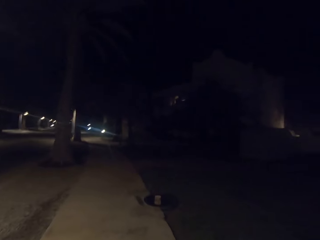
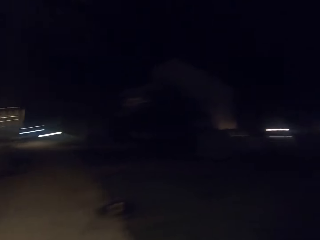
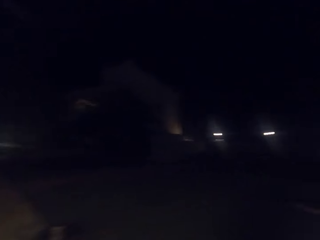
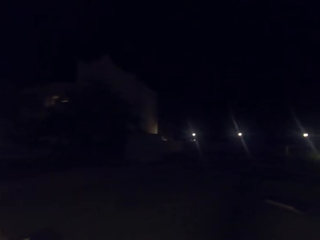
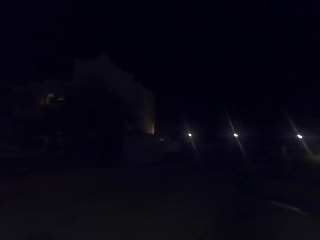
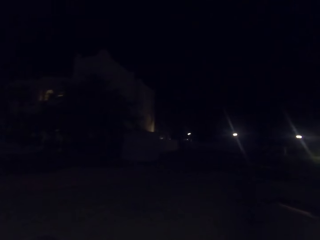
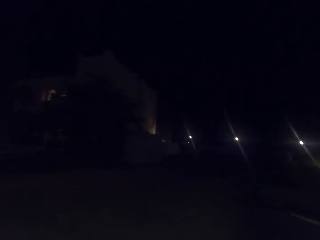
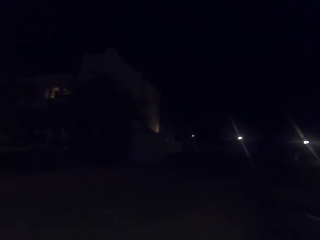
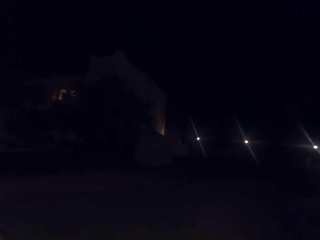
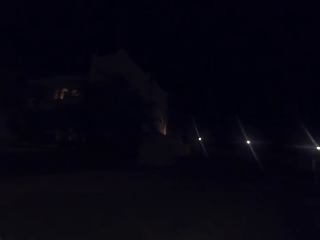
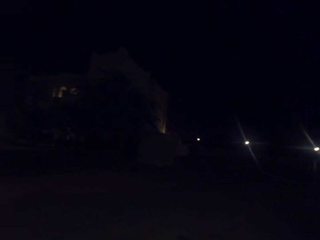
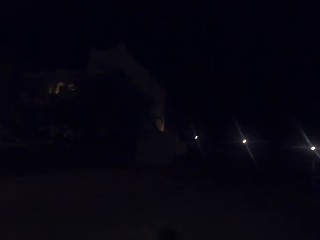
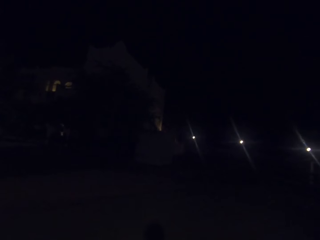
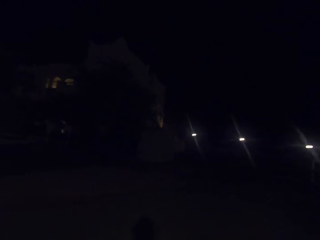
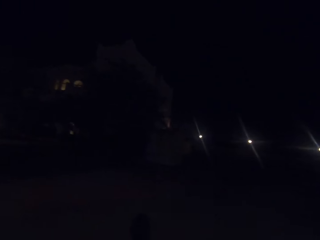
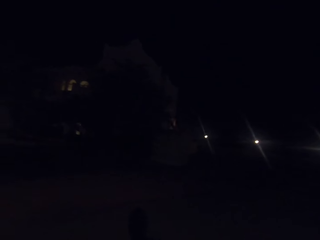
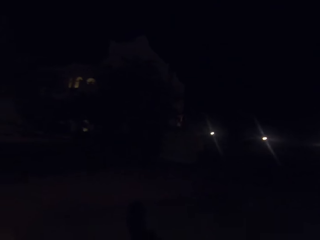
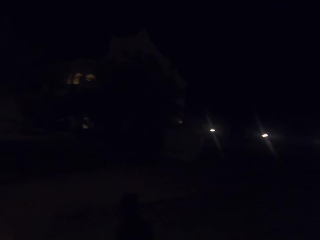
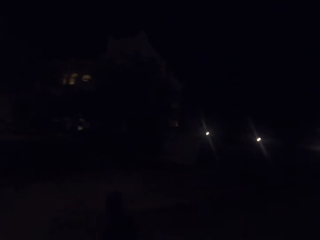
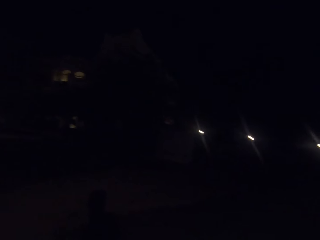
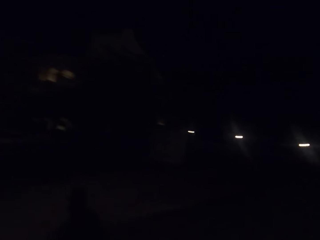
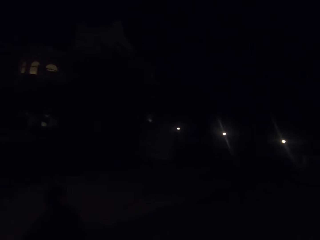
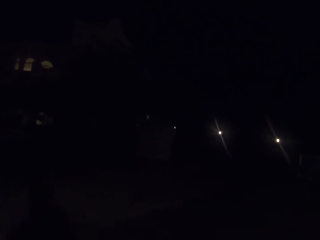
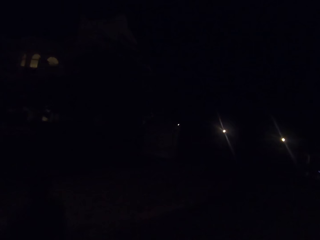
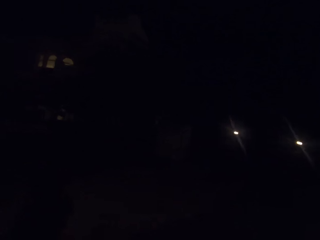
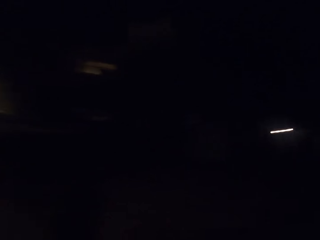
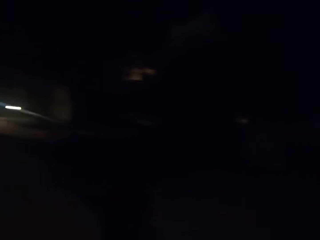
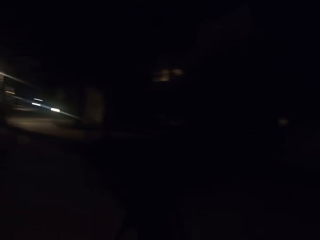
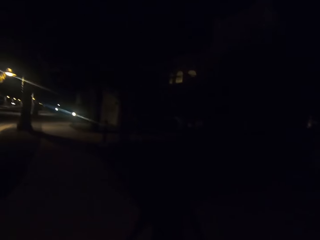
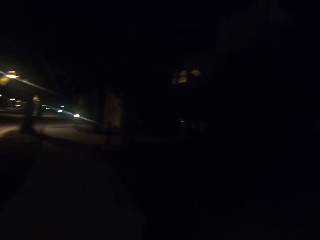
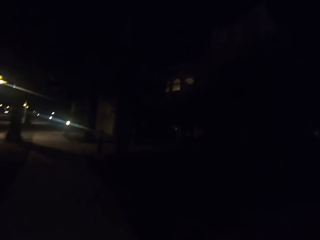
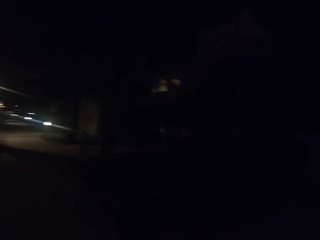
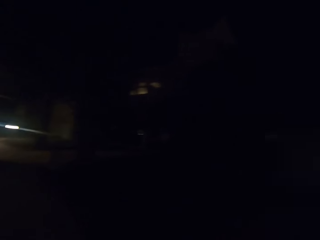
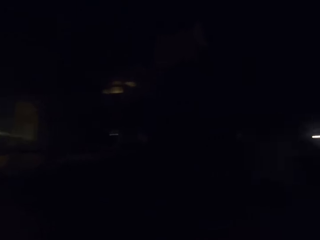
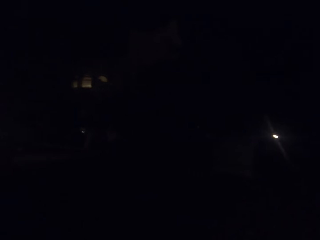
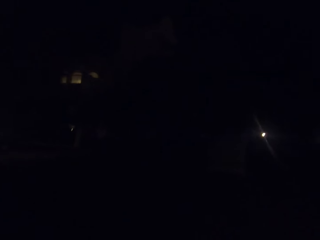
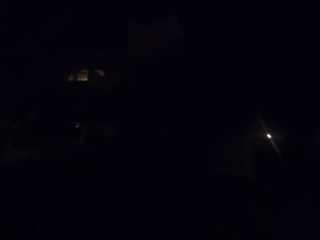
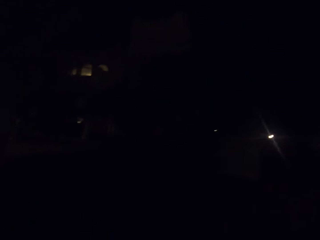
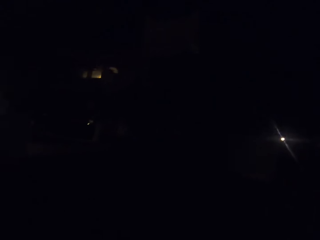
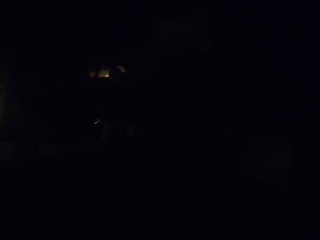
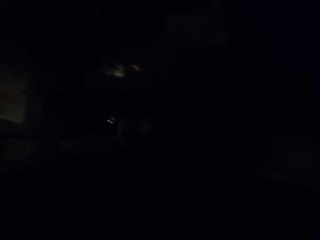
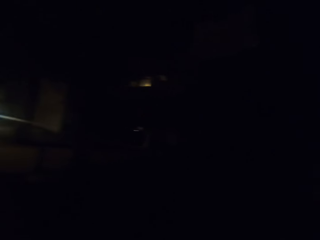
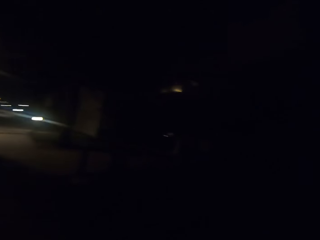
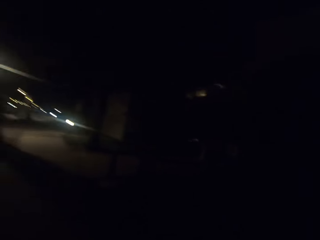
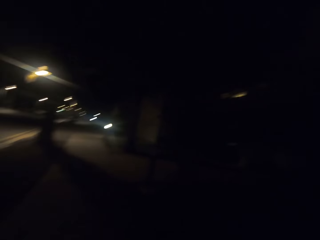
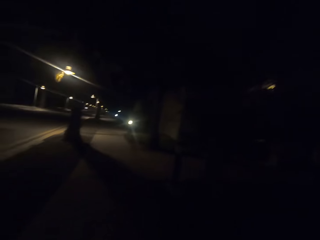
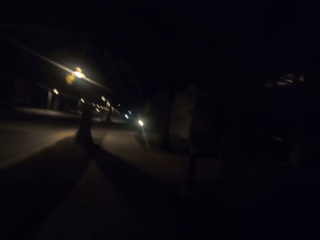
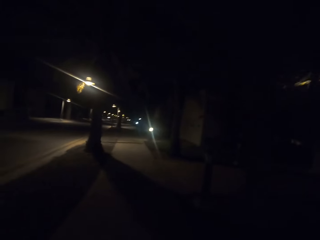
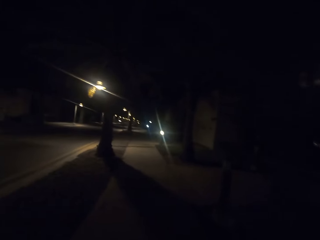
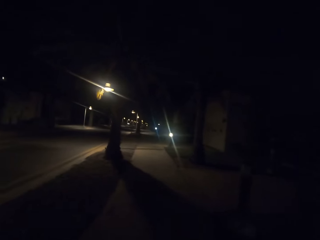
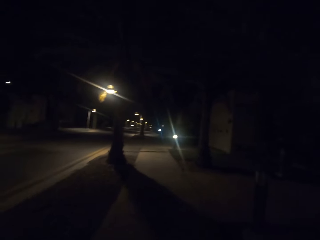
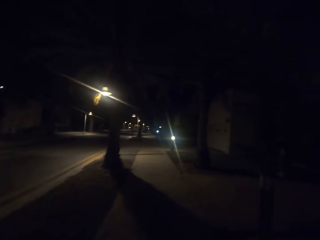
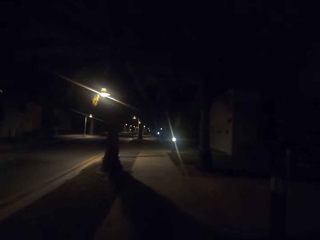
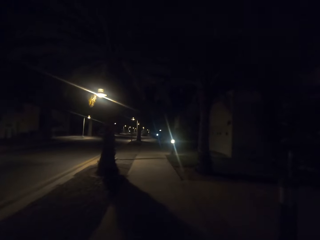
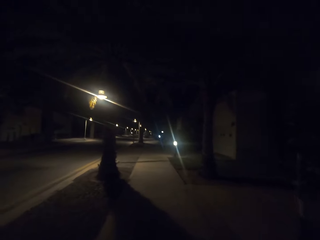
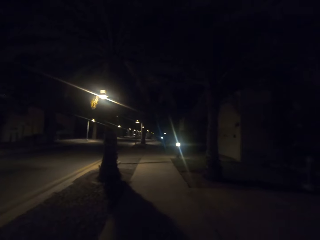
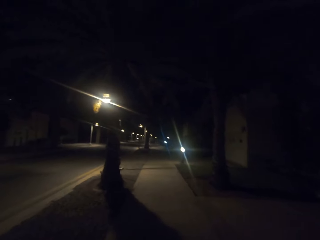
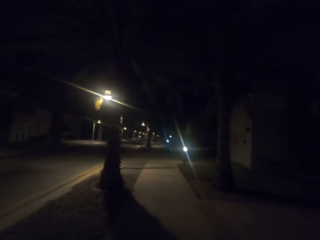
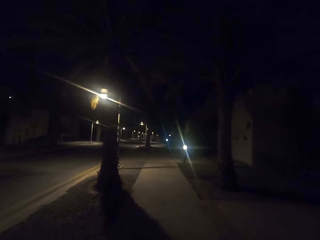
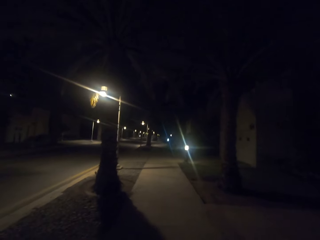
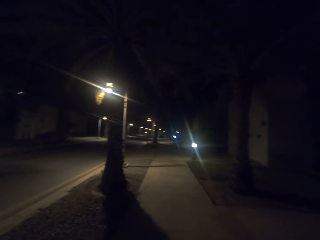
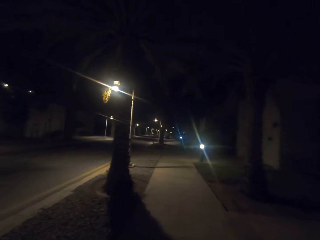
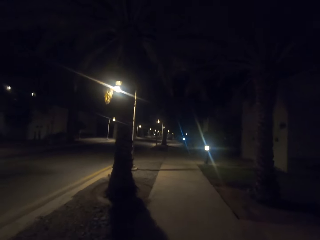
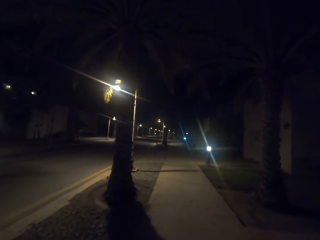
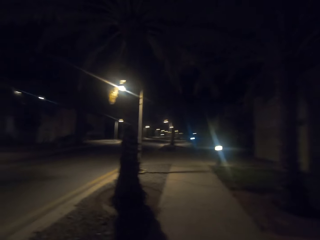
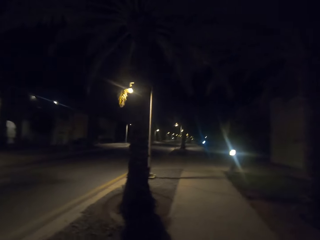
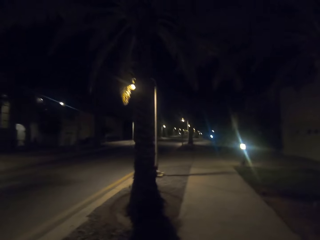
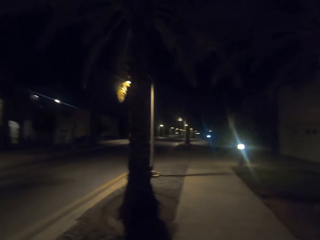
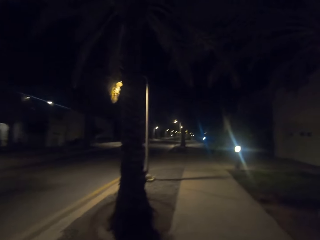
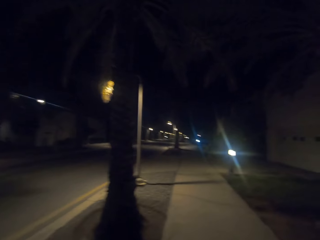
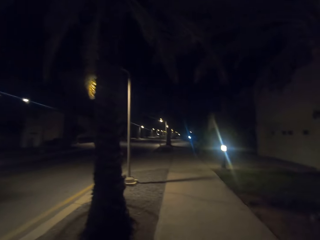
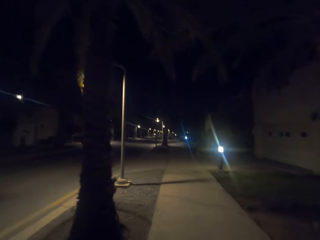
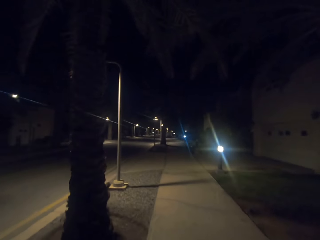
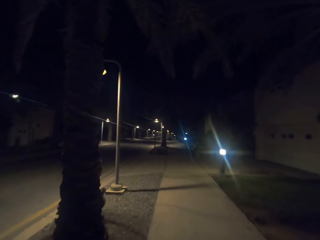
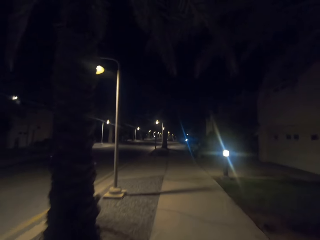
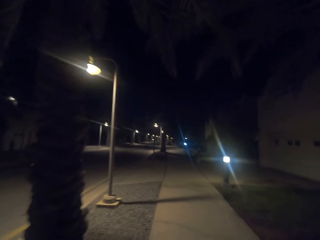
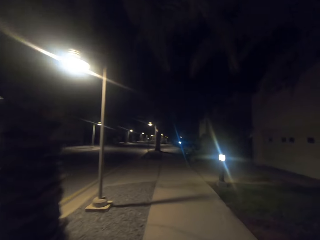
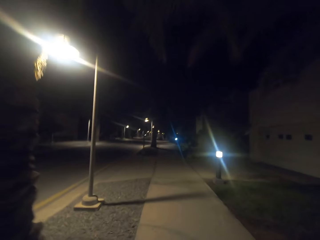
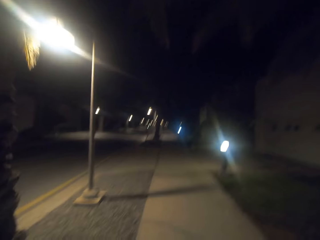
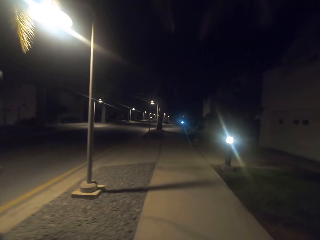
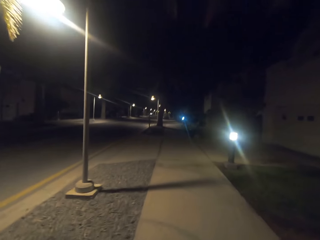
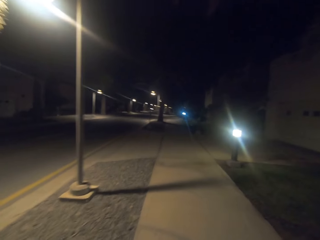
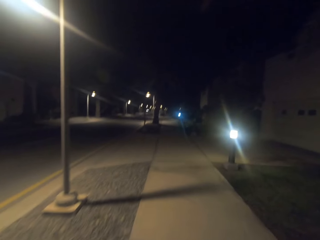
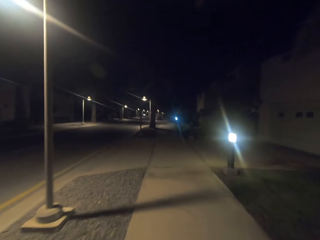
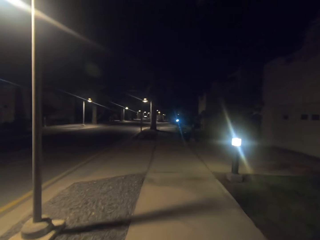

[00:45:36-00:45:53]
The camera wearer looks around the compound. They walk along the road. They walk on the pathway.

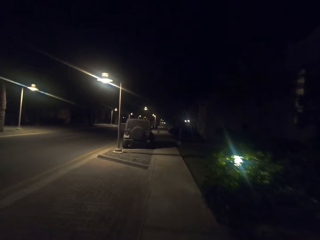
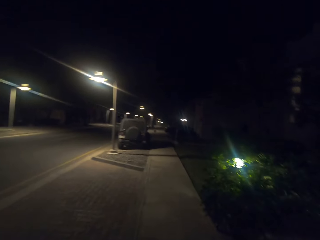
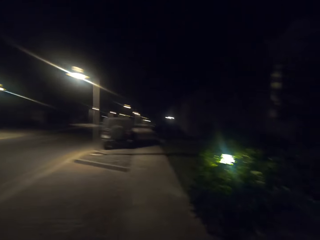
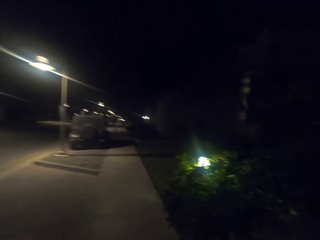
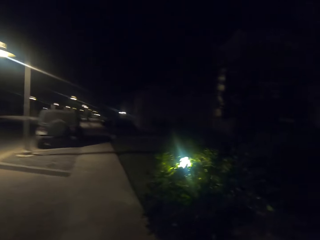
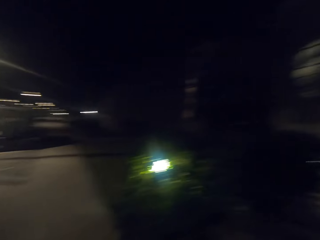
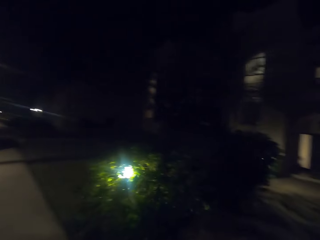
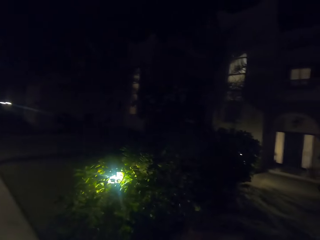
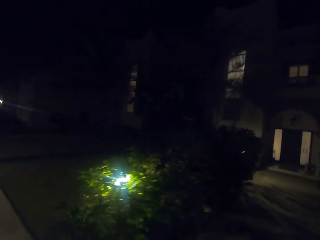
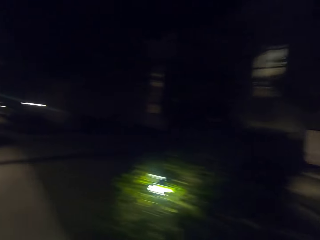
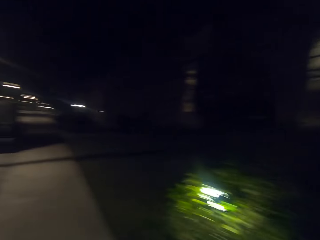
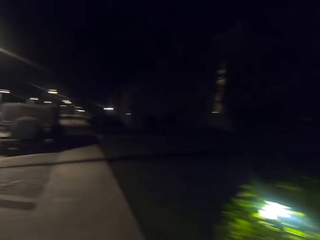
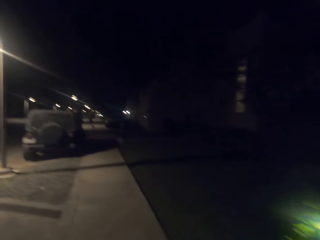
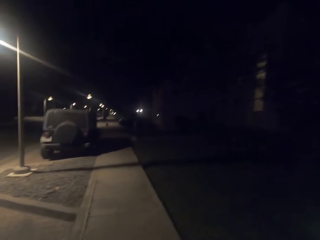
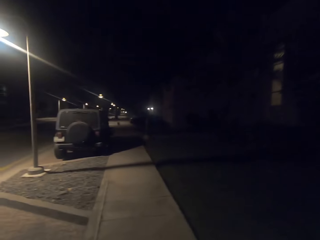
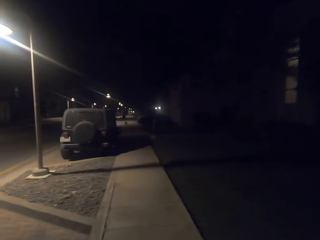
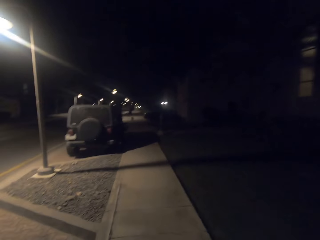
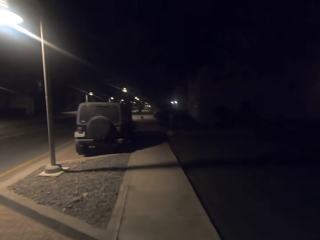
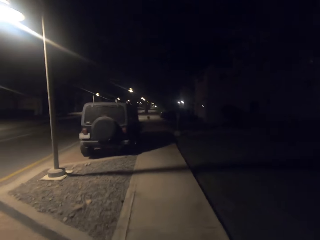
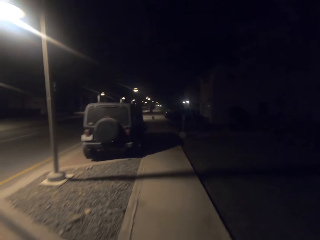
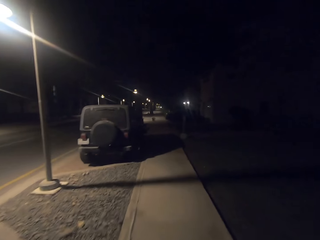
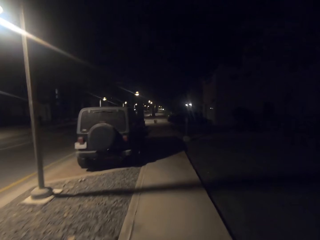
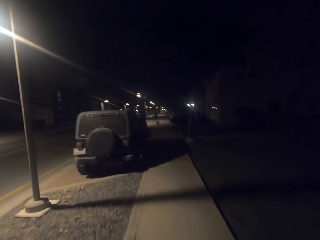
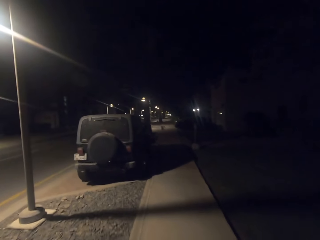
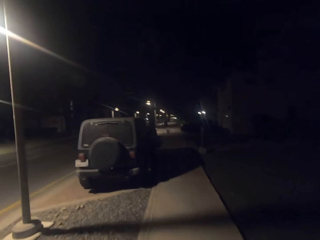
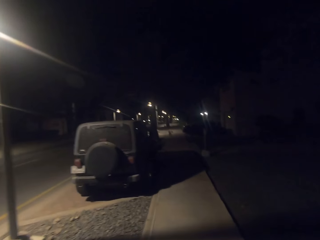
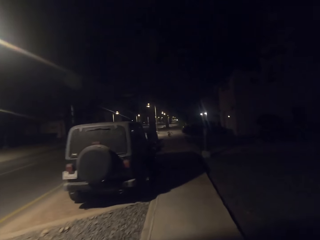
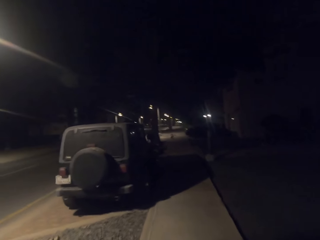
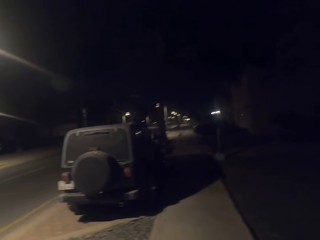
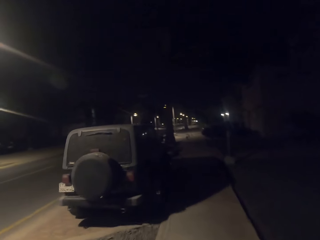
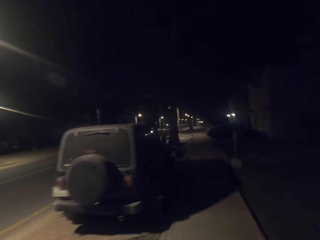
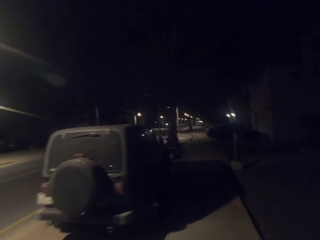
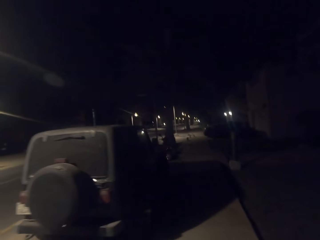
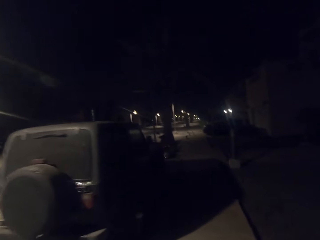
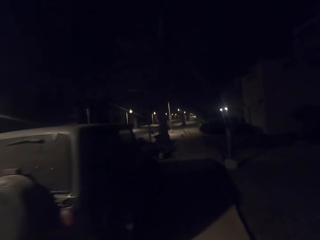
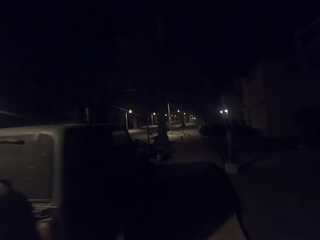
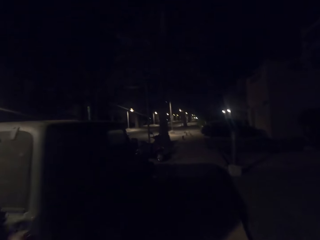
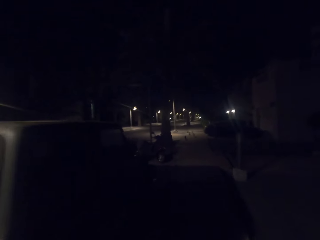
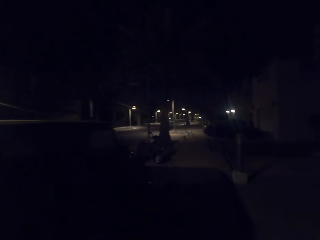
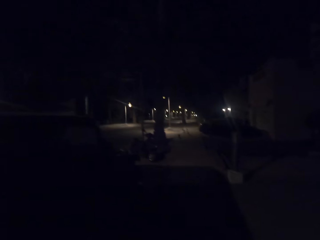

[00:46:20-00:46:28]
The camera wearer looks at the house. They walk along the road.
